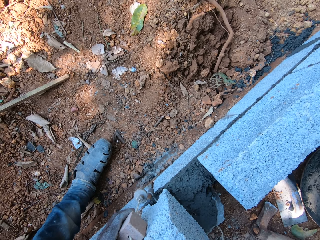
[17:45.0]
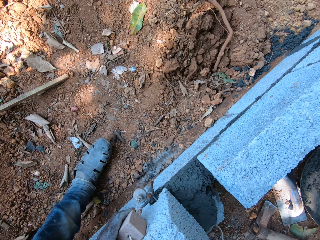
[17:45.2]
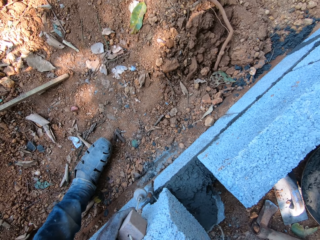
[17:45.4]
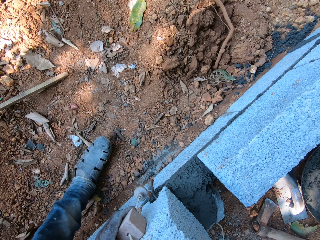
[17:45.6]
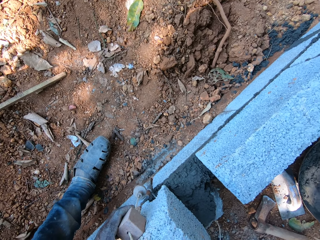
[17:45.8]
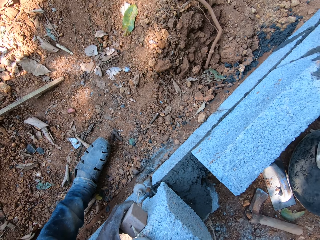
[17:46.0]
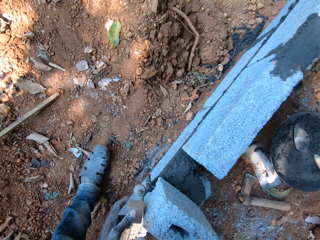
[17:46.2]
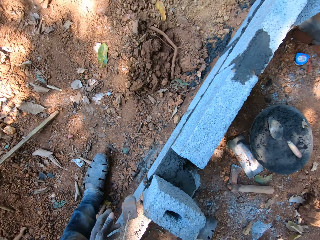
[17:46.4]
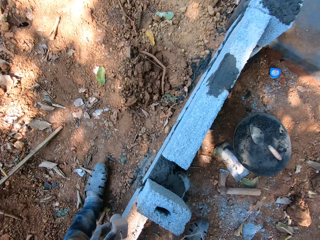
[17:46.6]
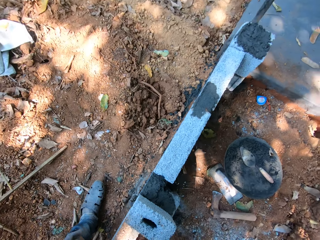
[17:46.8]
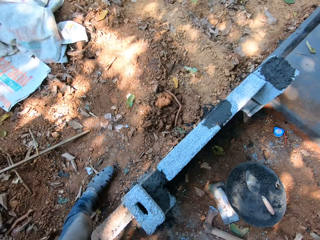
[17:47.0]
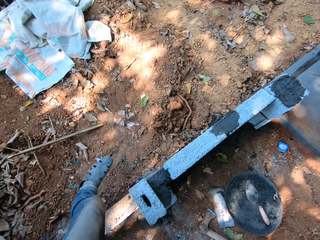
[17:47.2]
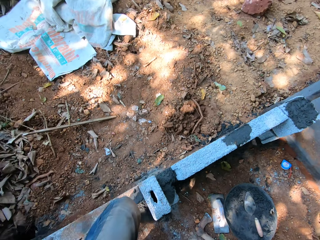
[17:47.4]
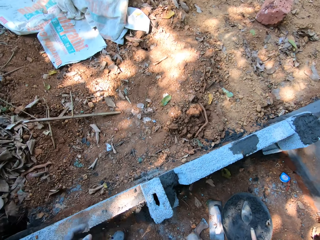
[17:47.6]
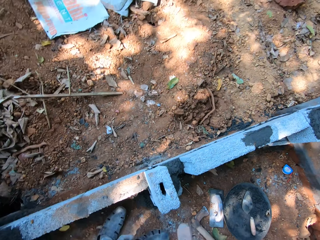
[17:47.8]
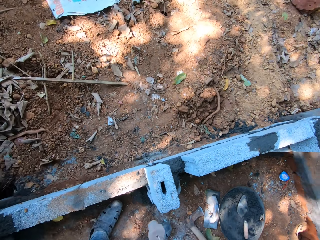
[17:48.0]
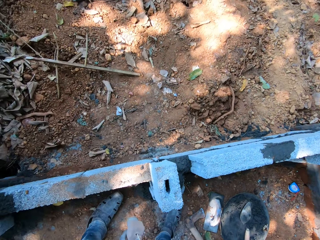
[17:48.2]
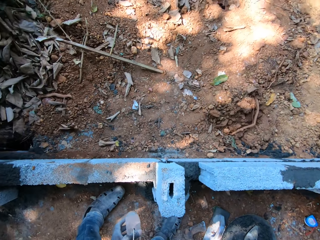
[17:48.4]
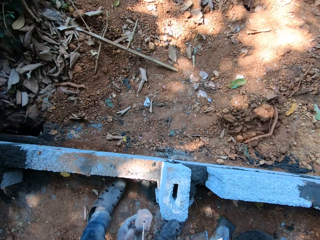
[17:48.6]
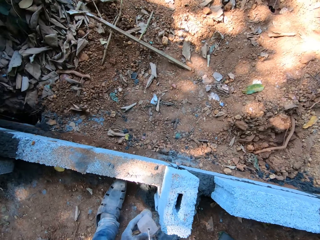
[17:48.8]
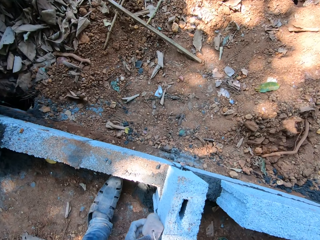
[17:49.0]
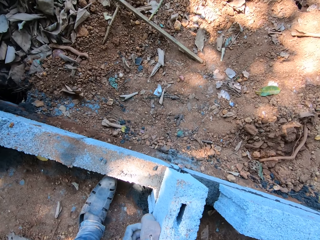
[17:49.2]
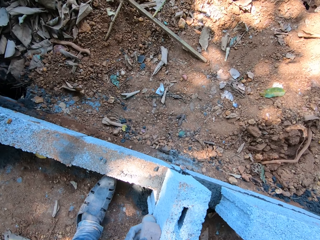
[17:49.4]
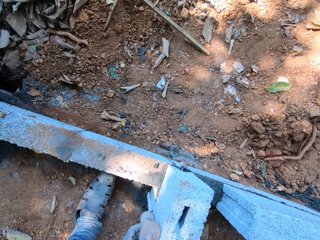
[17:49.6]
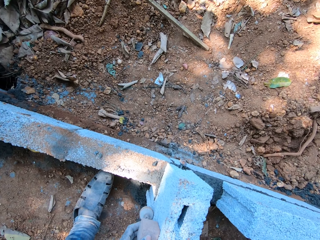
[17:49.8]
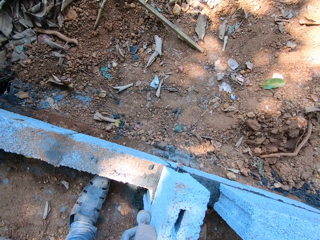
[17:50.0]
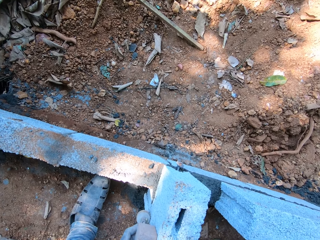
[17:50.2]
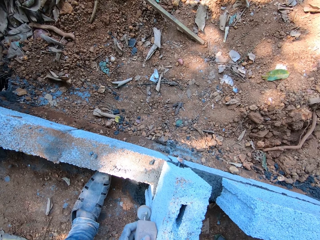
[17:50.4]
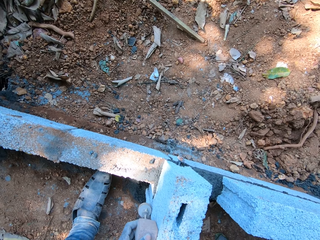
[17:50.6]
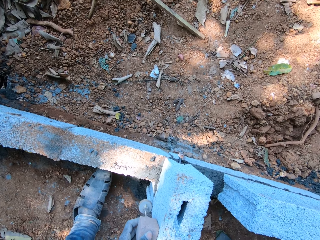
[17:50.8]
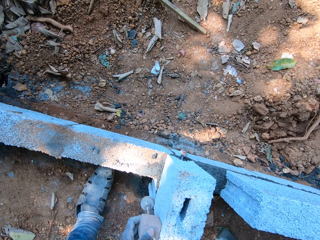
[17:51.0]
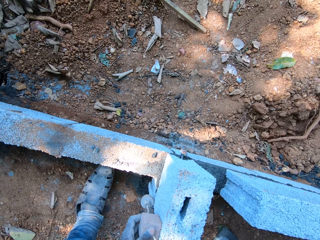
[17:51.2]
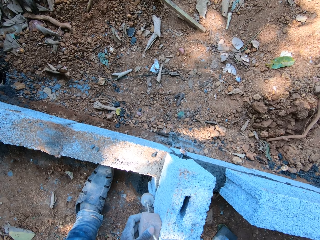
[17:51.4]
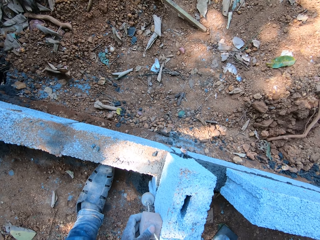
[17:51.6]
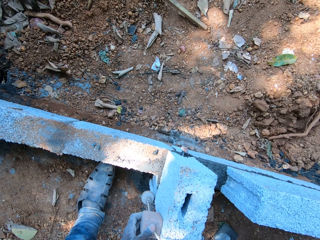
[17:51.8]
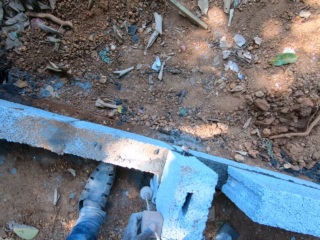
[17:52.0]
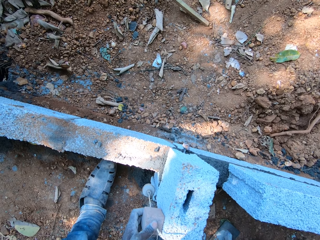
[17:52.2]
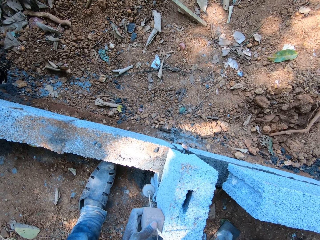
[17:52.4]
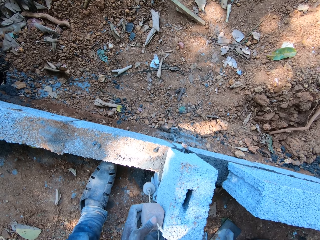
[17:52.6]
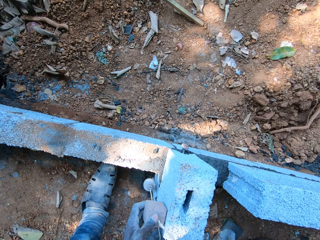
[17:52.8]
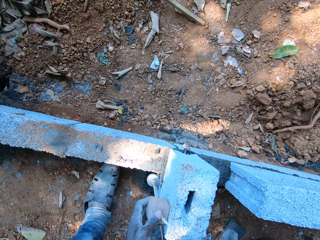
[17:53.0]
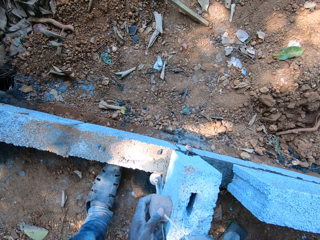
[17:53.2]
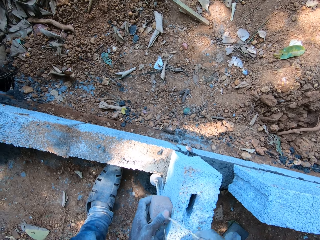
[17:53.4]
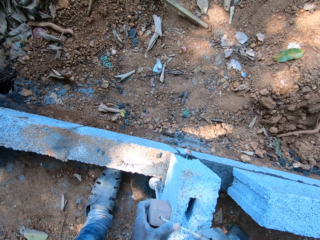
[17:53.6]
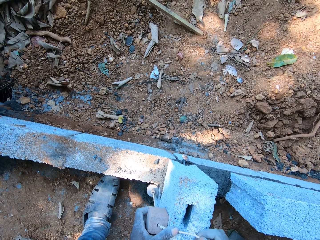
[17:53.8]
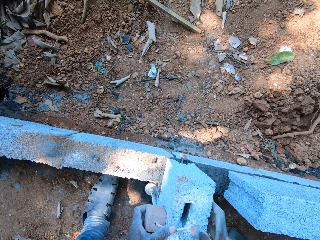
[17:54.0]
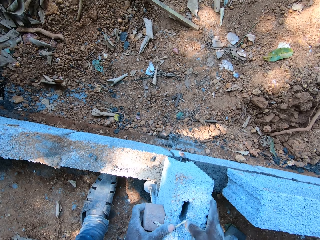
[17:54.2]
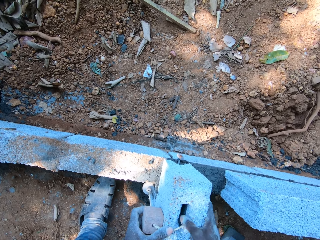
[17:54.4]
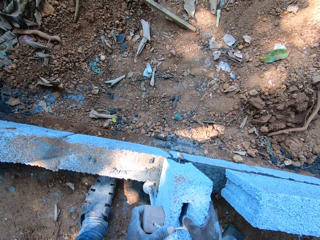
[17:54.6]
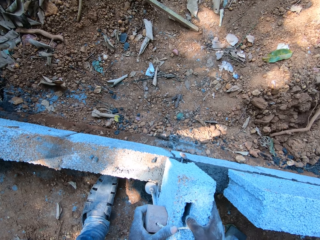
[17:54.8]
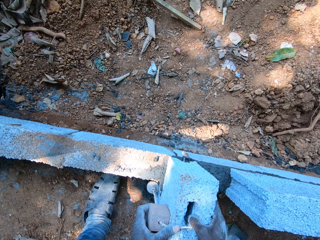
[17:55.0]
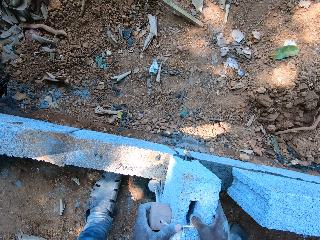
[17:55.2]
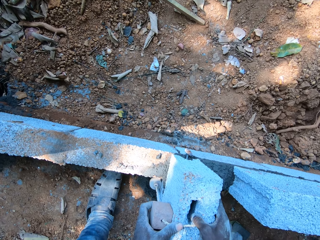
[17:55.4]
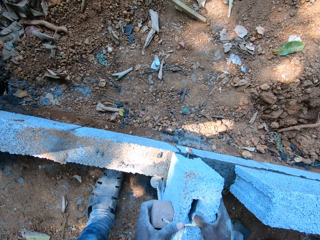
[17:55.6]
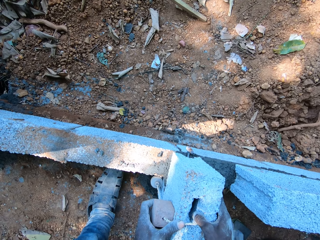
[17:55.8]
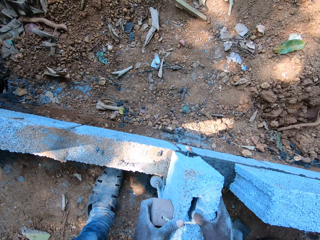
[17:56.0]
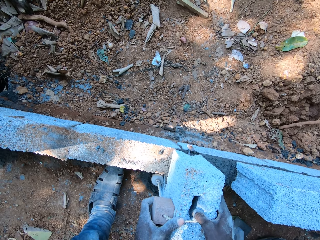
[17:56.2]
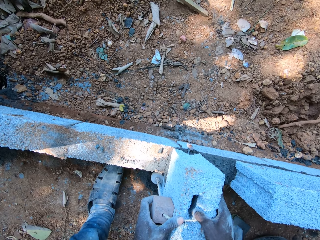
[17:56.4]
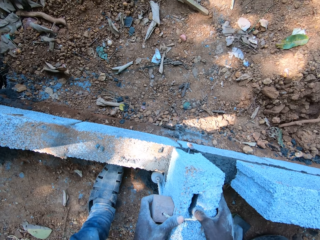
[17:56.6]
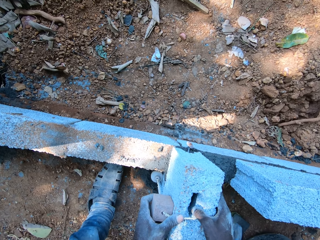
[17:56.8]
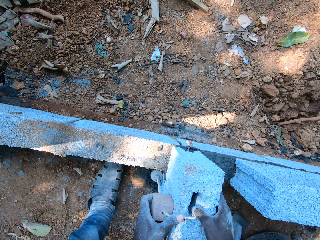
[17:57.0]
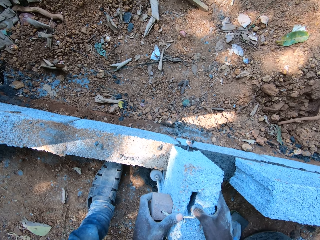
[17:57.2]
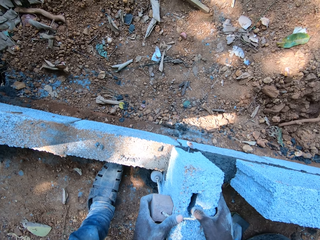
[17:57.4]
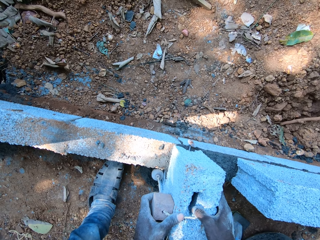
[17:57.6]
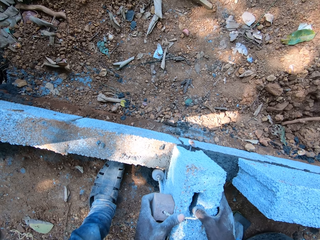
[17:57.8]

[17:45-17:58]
The camera wearer moves his leg. He measures the brick. He holds the brick.

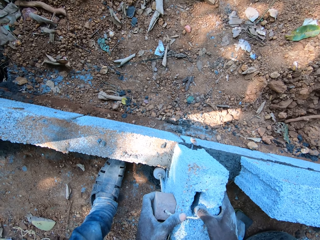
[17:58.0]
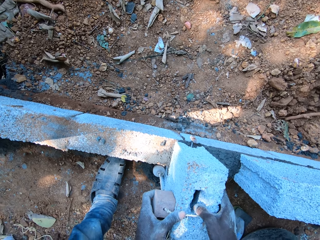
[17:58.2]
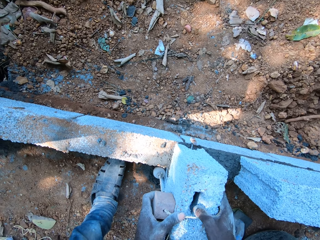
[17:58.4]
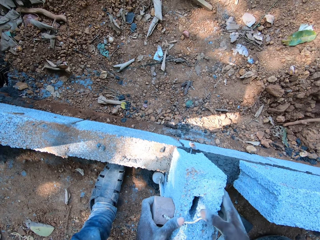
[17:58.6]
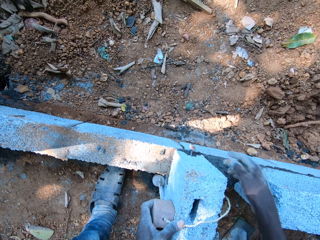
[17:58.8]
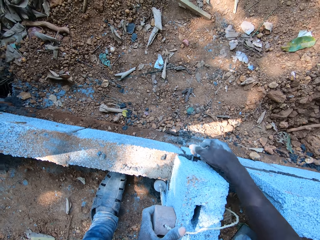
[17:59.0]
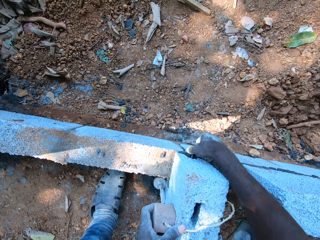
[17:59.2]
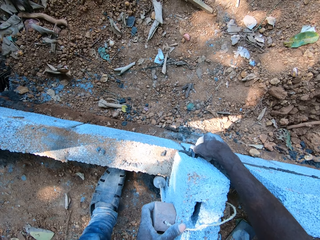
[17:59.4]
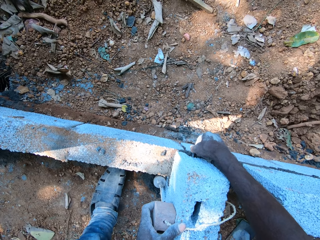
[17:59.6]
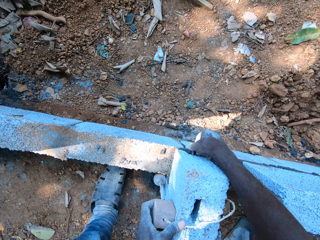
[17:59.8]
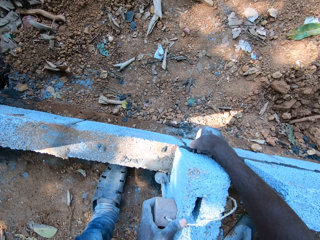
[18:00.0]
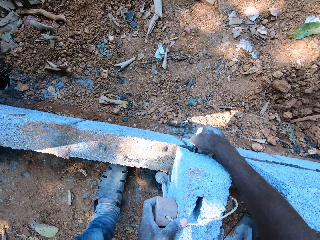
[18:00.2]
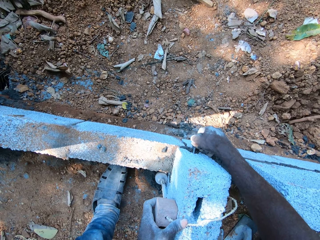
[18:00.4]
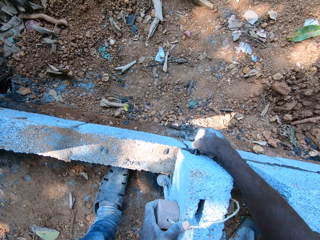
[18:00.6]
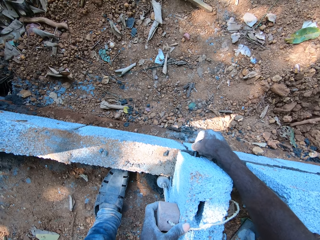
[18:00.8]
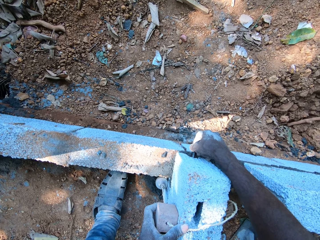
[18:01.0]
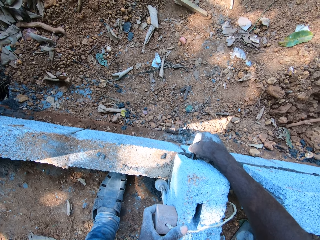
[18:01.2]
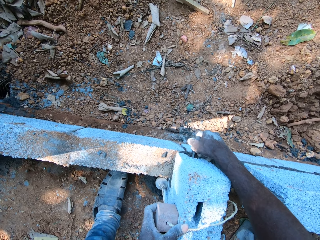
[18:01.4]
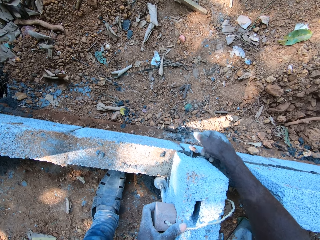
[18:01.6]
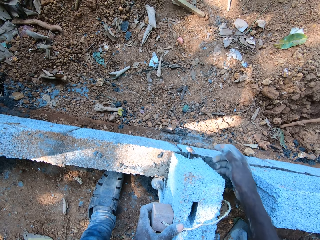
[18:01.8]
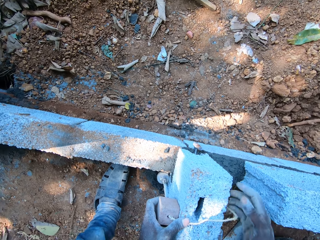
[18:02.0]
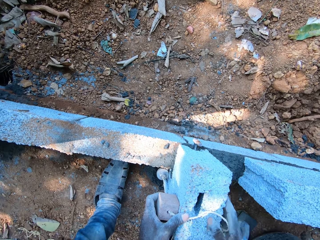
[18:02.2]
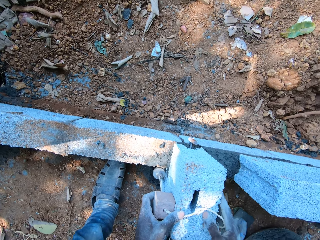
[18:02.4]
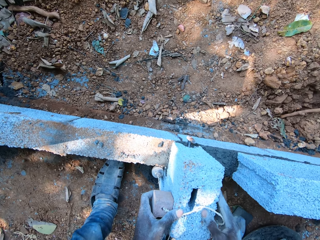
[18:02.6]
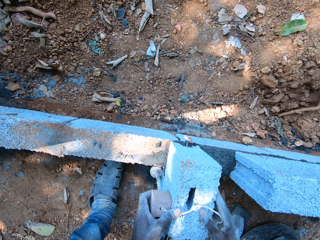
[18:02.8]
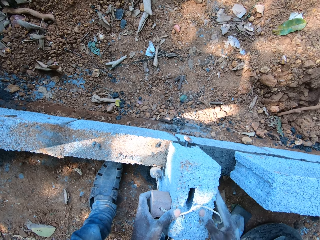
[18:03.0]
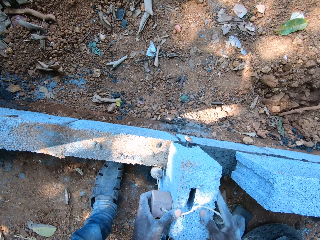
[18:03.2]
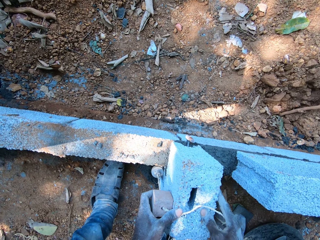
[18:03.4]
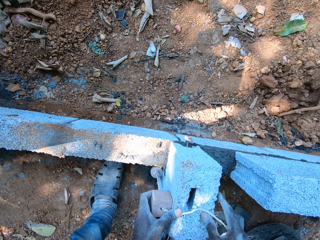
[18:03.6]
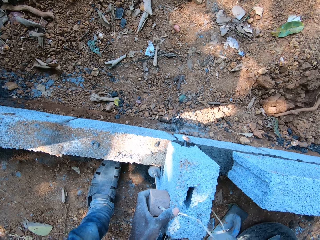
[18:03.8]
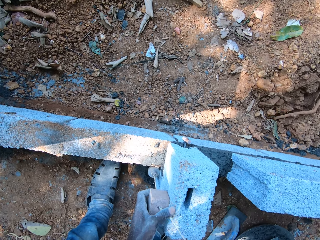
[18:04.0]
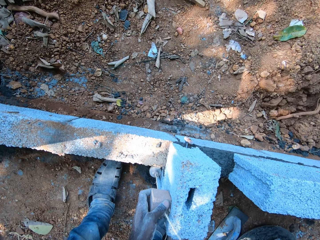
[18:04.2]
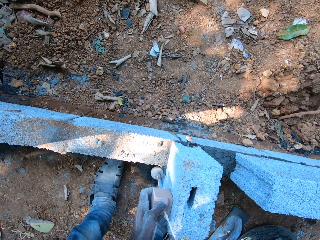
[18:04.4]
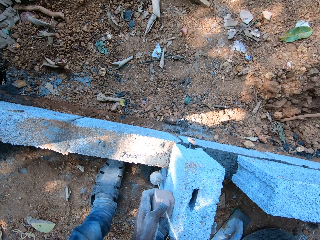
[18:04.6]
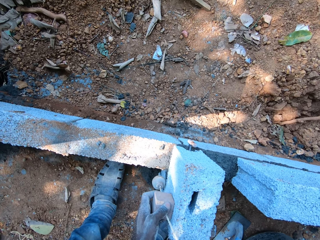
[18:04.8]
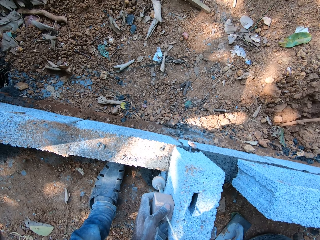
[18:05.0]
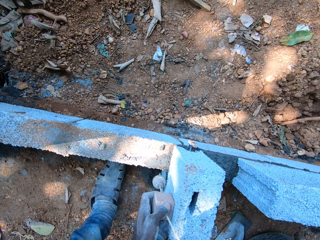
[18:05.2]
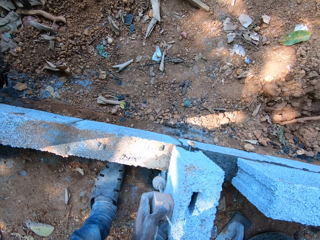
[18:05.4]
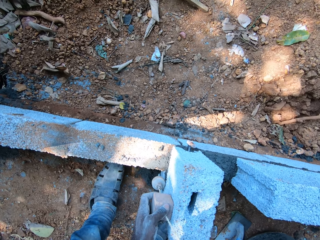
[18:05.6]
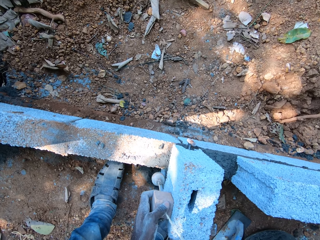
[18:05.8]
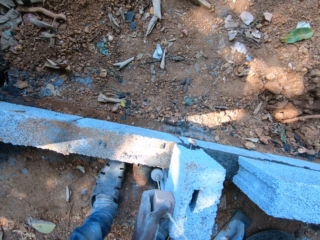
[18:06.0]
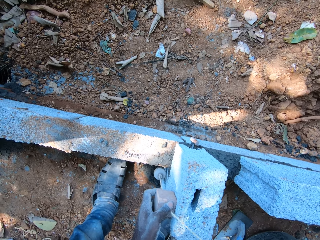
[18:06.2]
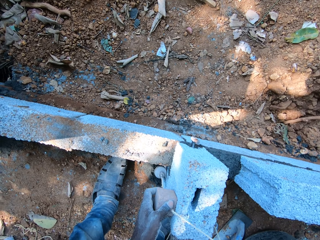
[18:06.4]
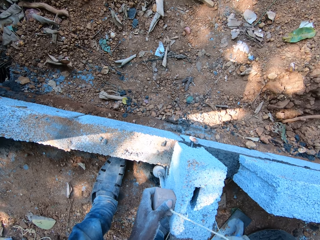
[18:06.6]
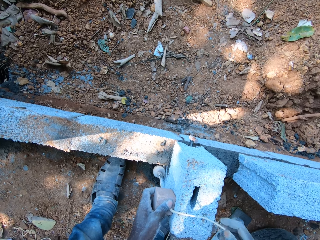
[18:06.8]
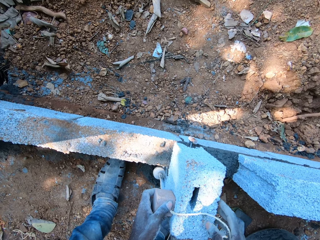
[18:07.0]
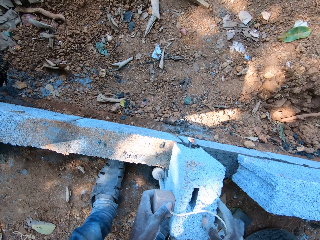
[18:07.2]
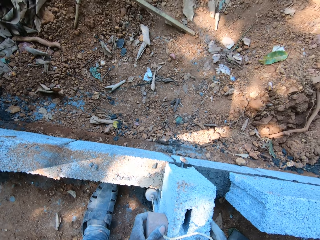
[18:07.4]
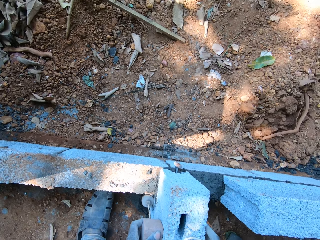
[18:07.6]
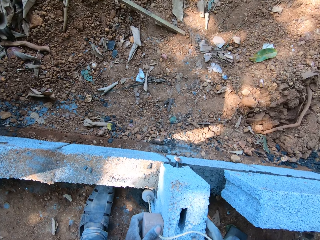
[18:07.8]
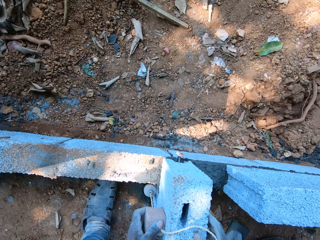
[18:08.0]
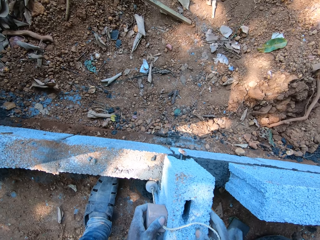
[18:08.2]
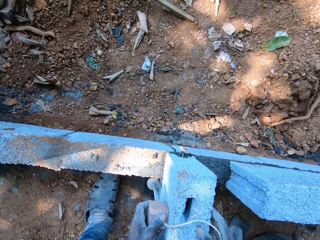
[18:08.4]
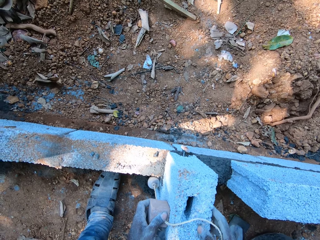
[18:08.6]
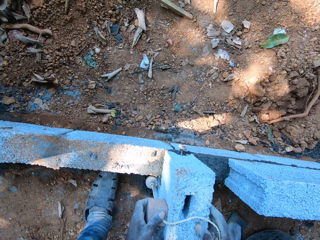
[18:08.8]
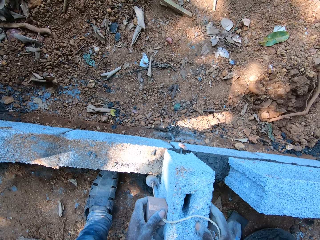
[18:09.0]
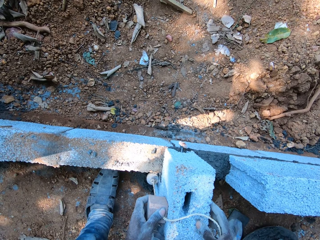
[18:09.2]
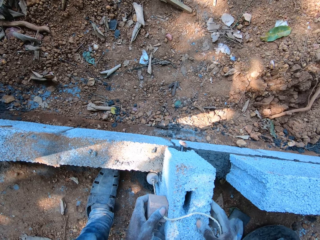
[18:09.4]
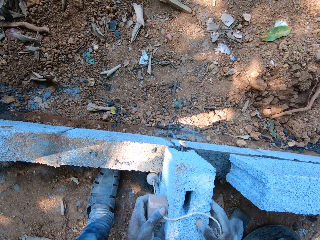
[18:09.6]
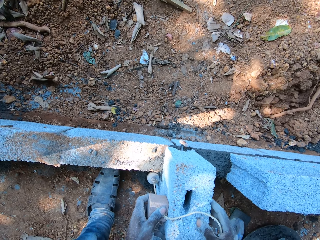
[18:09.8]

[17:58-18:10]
The camera wearer adjusts the iron on the block foundation with his right hand. He holds the metal. He holds the brick. He pulls the thread.
